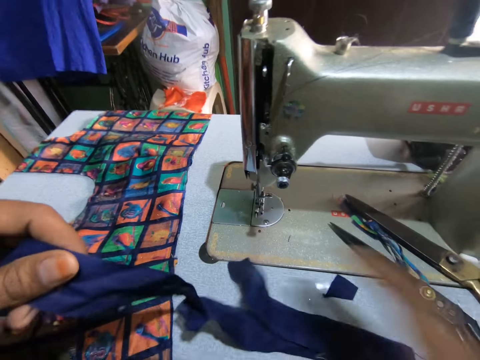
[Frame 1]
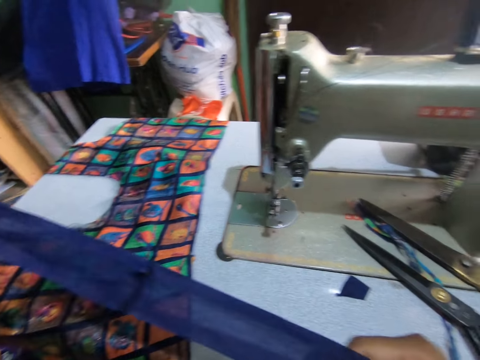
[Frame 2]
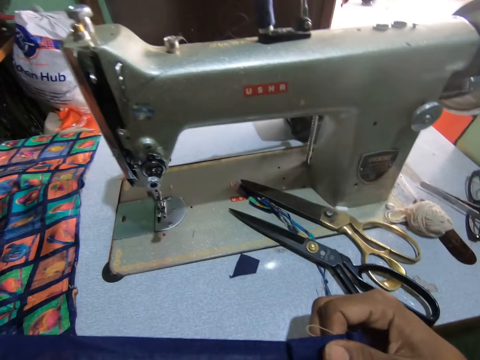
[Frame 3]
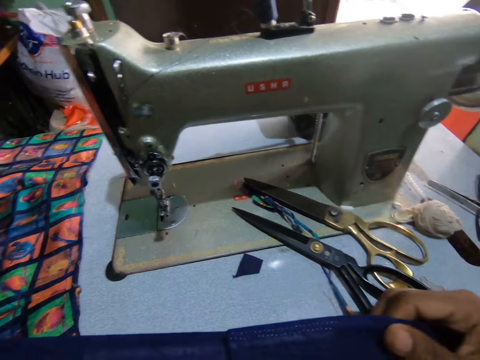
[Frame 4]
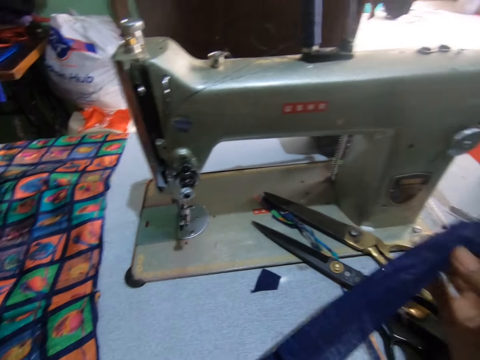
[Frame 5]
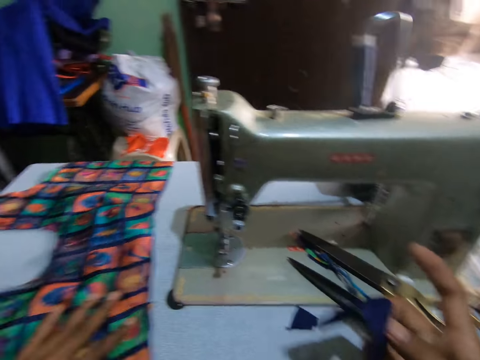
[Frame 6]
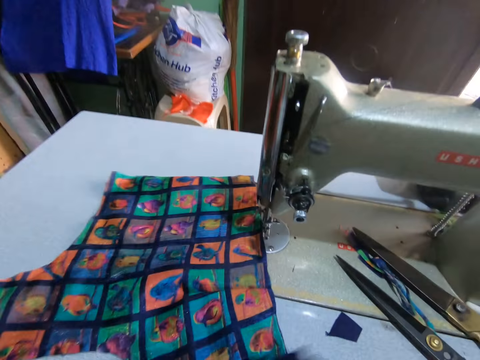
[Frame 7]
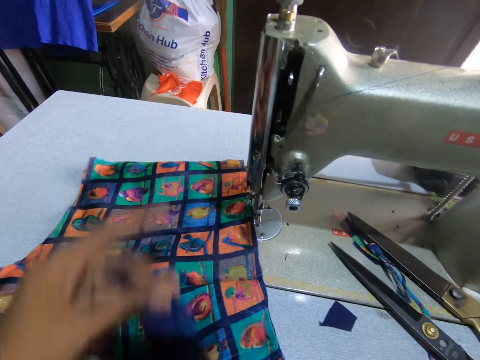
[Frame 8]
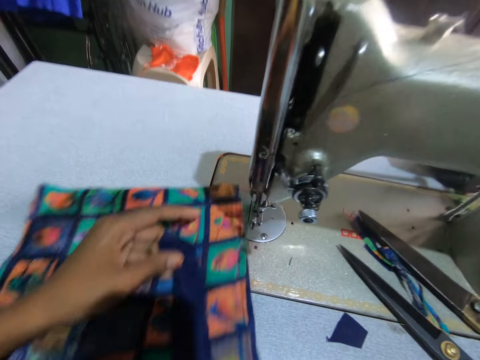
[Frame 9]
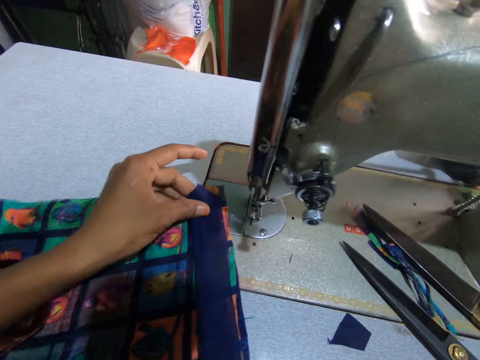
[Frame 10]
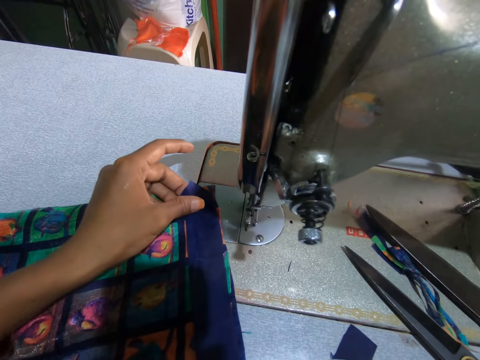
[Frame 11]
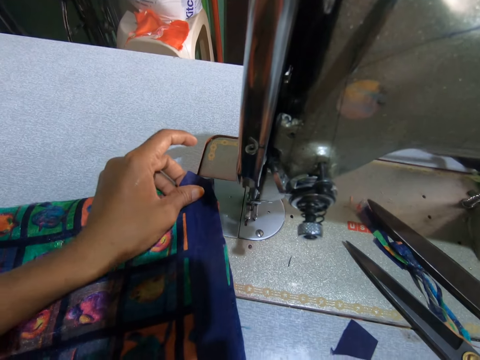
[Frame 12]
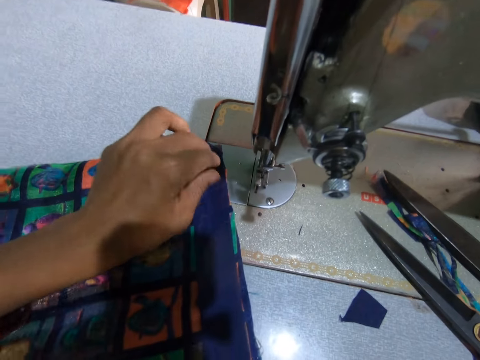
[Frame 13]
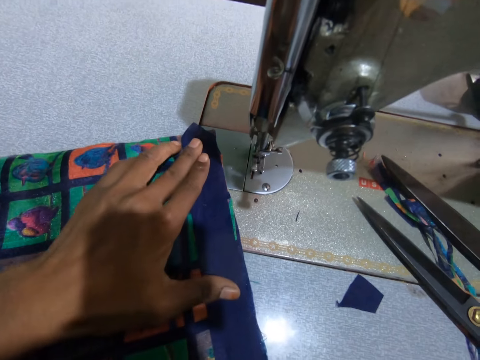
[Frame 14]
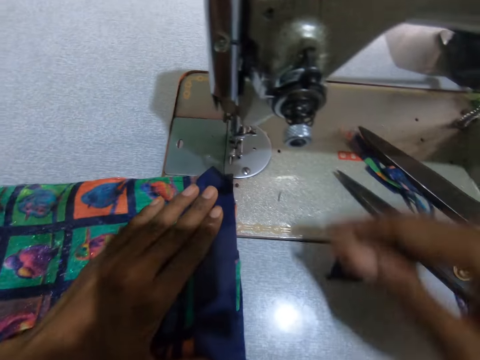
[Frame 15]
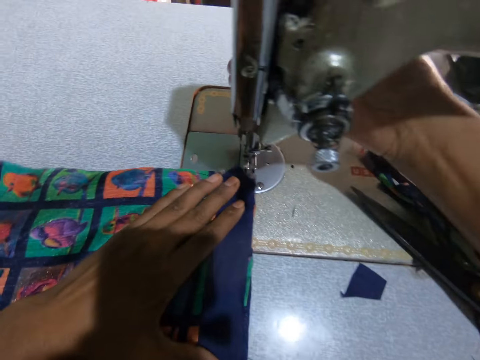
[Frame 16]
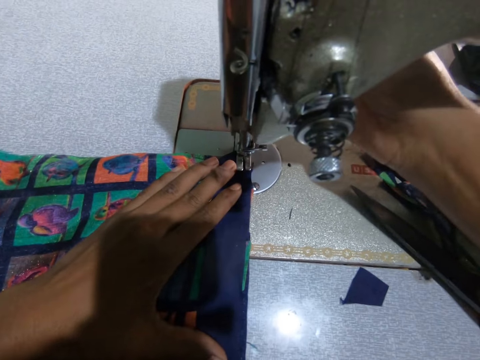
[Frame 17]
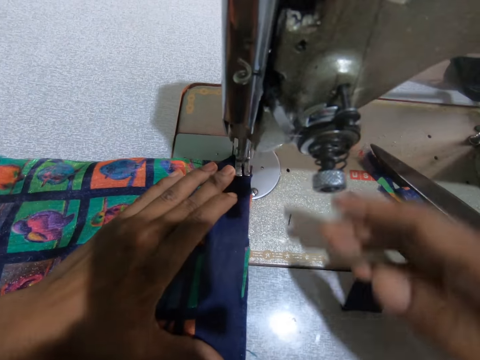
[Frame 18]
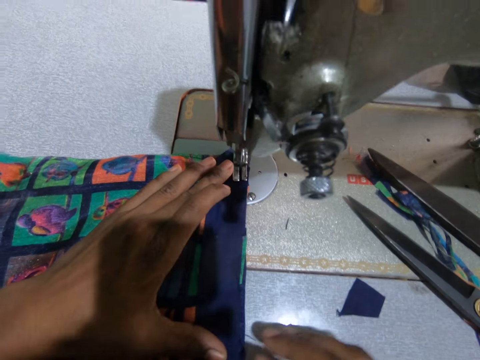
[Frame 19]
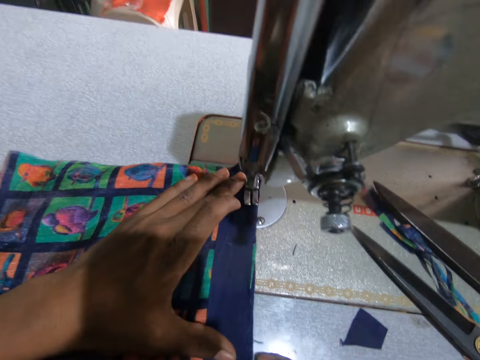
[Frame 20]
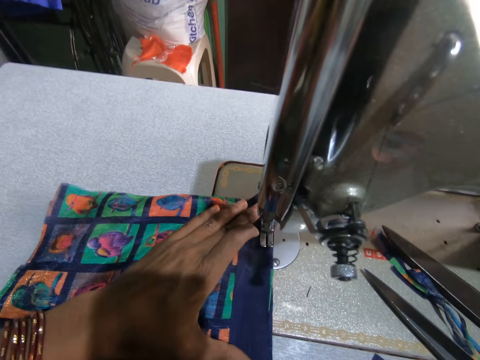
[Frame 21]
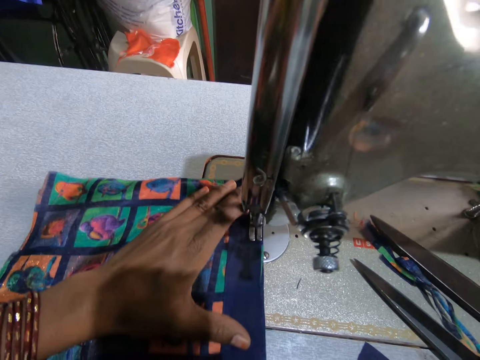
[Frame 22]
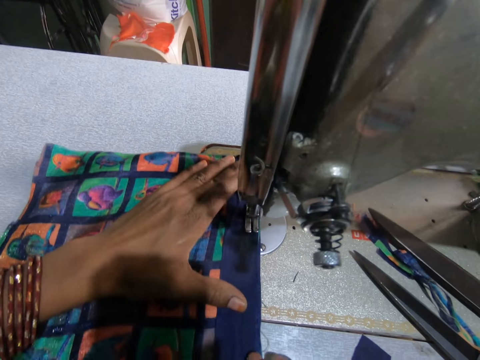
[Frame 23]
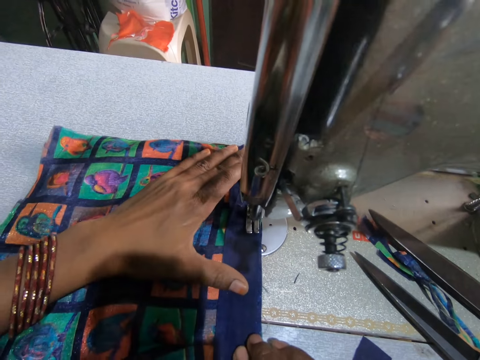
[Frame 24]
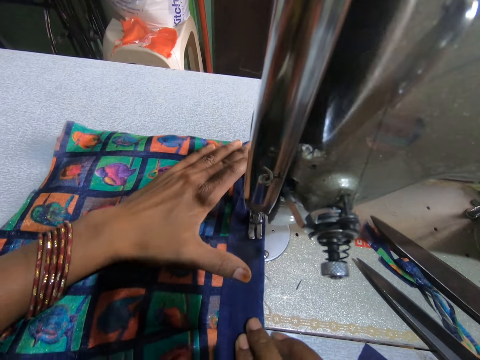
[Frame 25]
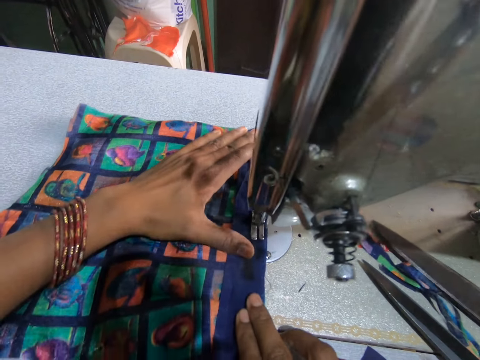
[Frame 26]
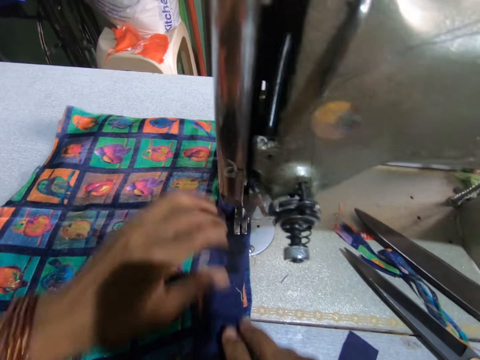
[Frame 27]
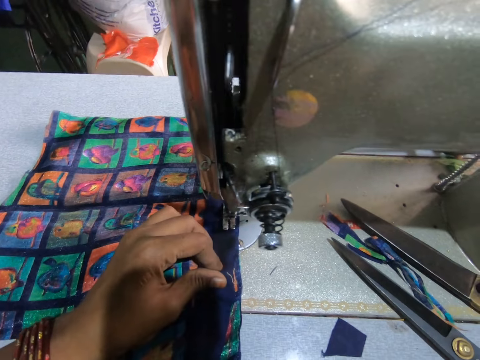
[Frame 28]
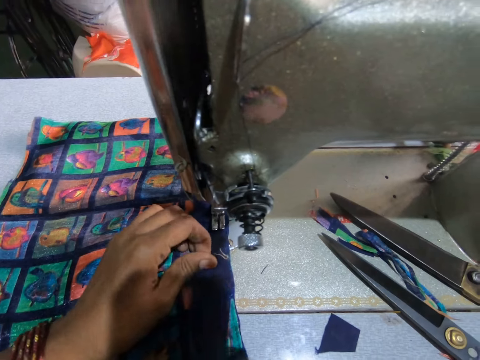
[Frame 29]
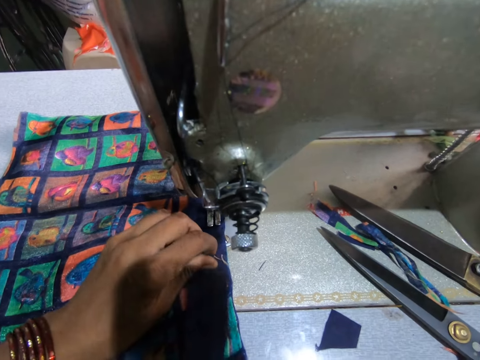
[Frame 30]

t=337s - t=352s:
The camera wearer picks up a material with a hand. They hold the material with a hand. They move the material on the sewing machine with a hand. They put down the material. They move a presser ball lifter with a hand. They sew the lining and material together with the sewing machine.

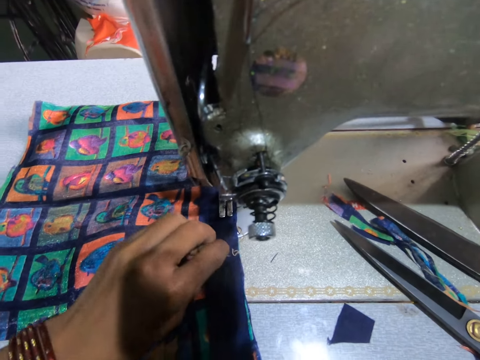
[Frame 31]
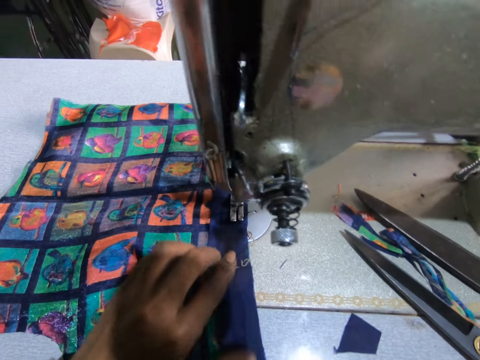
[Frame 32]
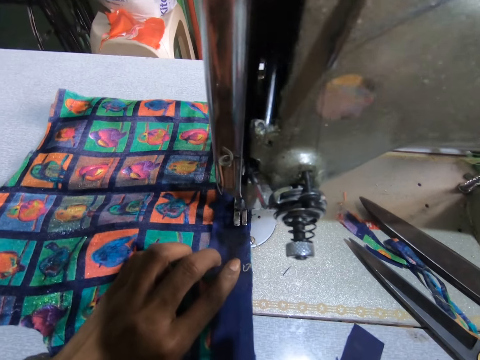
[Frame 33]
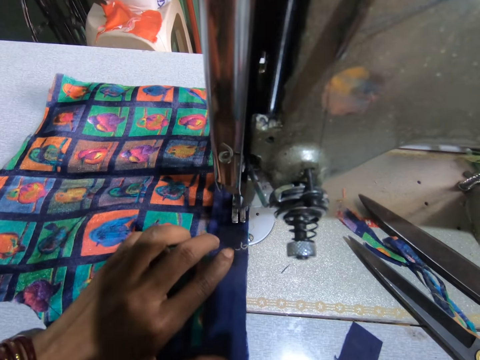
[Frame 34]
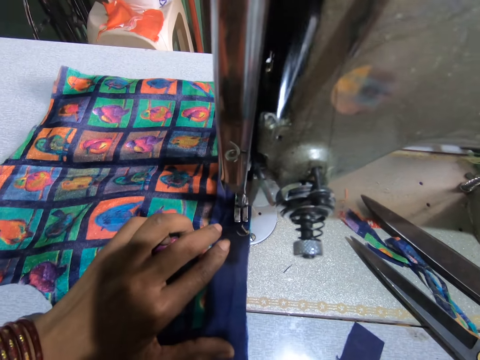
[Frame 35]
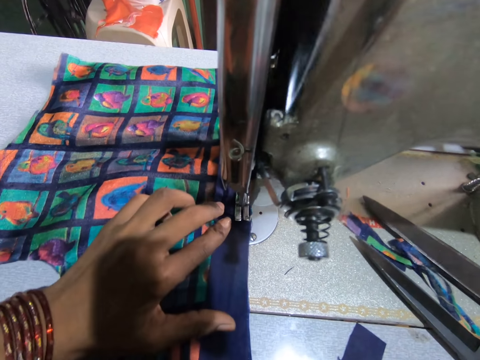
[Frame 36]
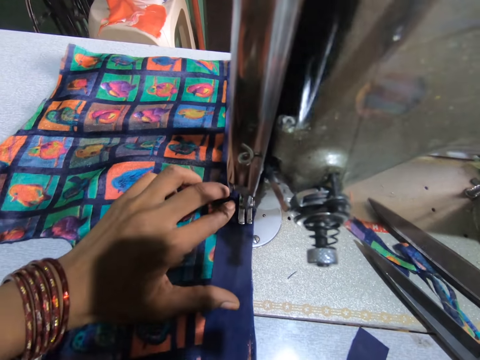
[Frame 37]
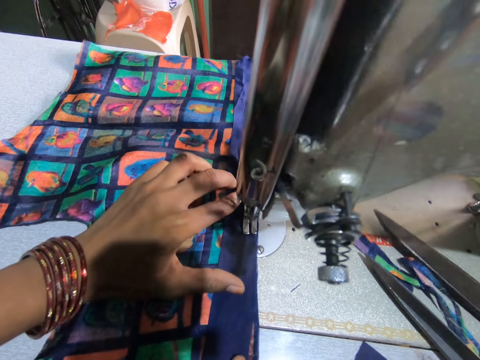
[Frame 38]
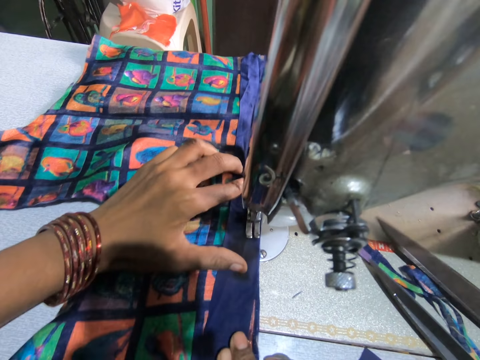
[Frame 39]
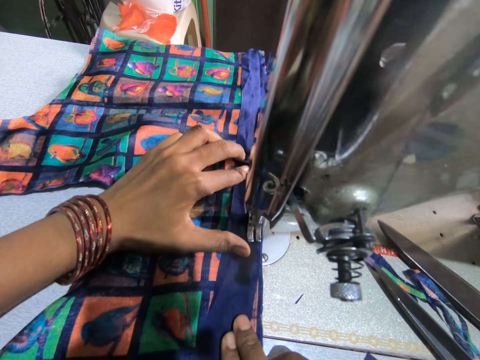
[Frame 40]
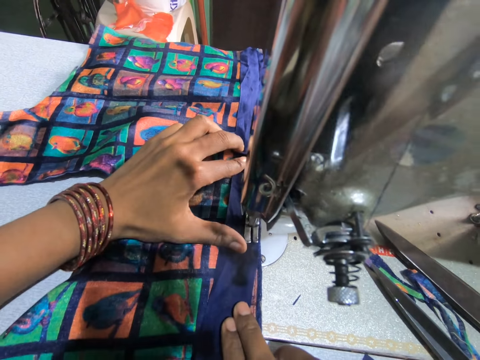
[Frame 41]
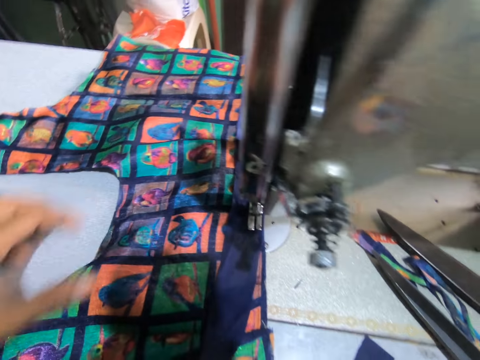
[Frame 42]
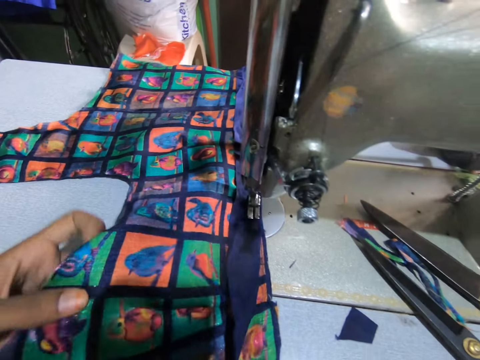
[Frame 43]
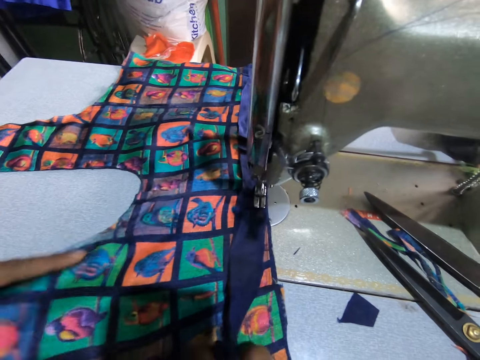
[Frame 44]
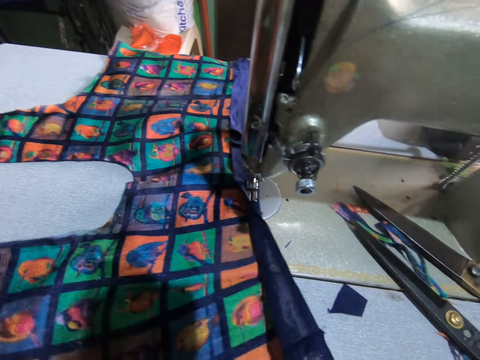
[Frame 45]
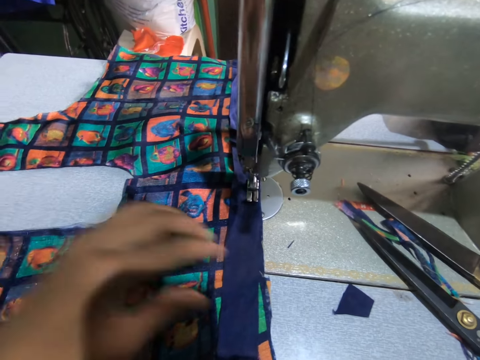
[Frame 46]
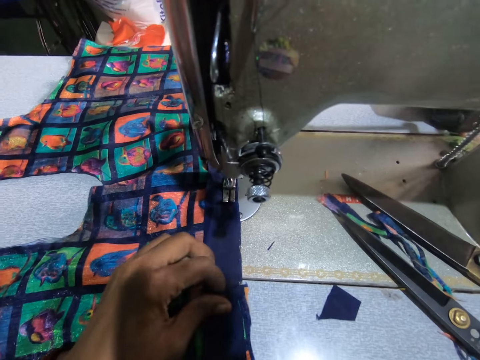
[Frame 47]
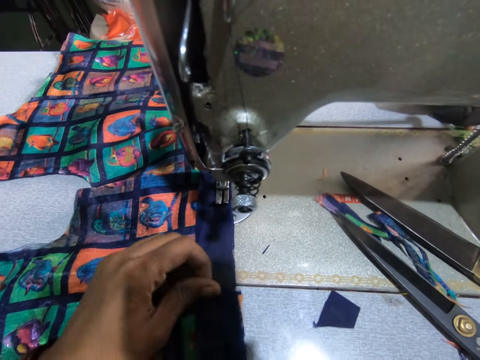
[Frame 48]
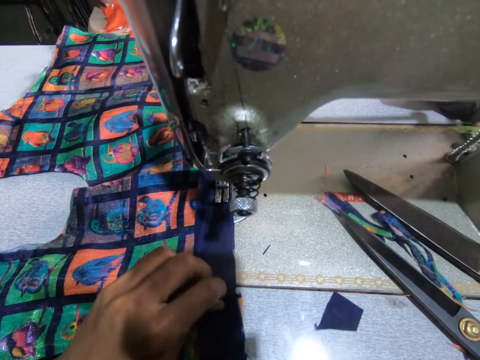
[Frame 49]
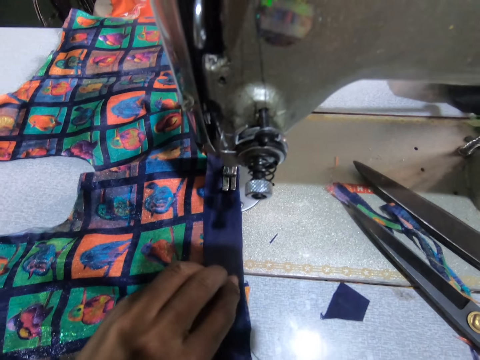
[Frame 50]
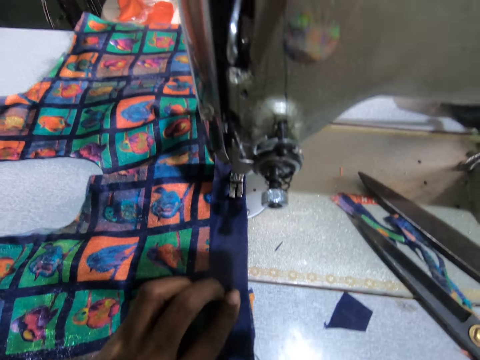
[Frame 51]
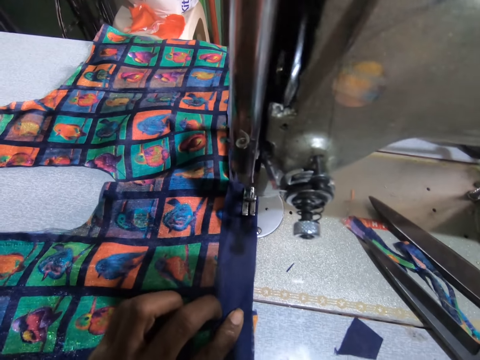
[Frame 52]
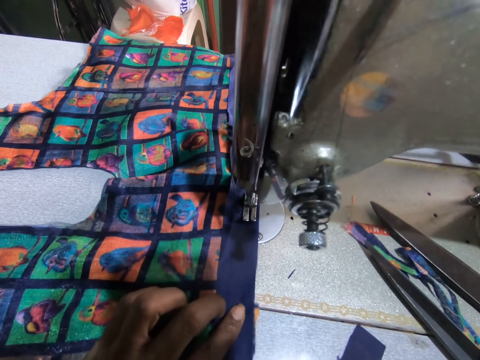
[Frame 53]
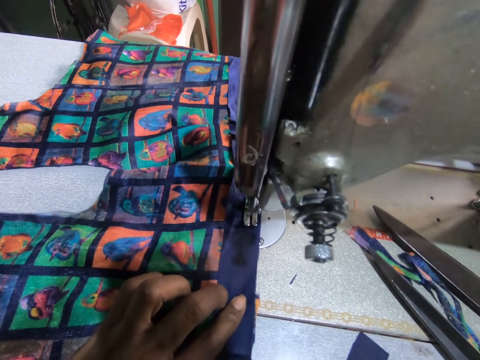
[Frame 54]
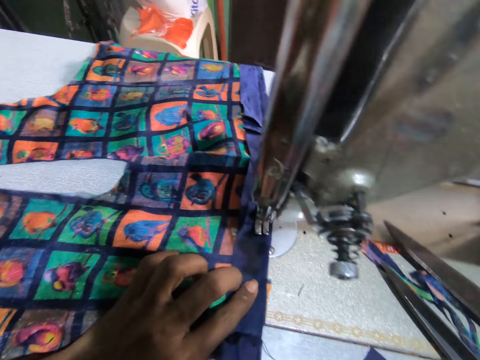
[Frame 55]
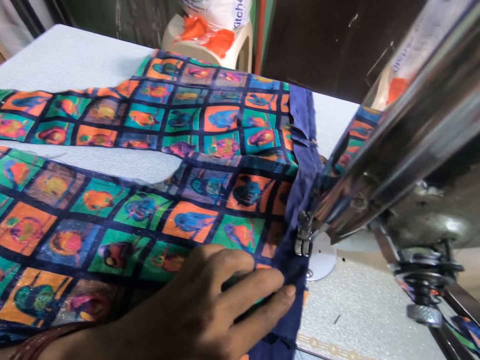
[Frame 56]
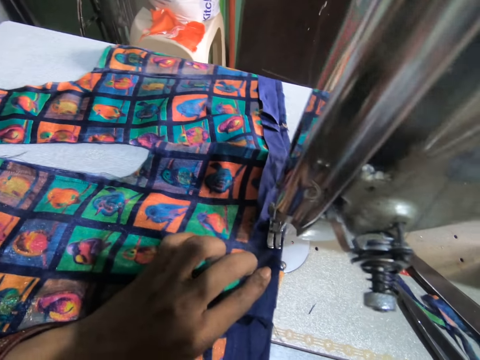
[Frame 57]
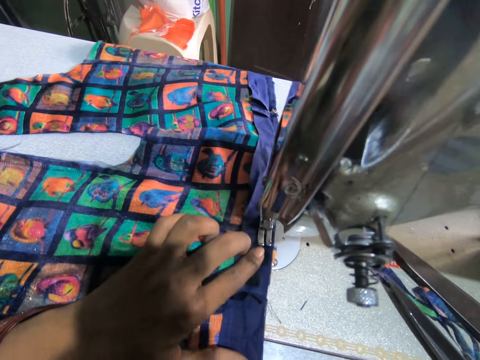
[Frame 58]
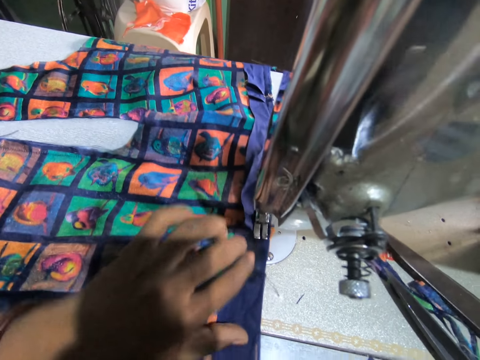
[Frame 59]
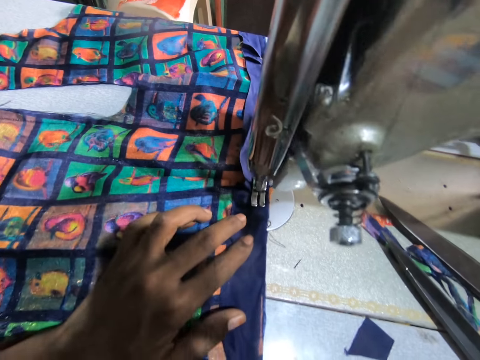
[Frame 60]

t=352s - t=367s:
The camera wearer spreads a material with hands. They sew materials with a sewing machine.
